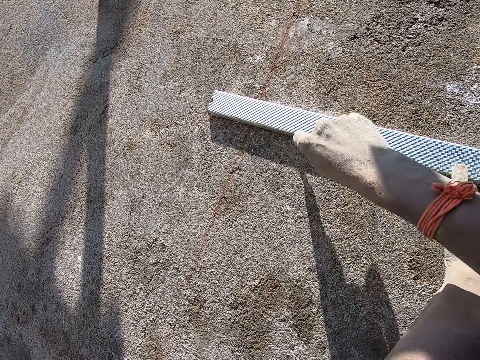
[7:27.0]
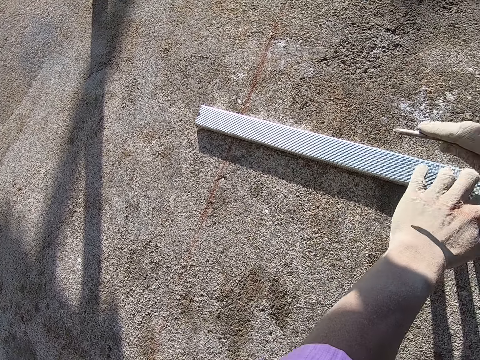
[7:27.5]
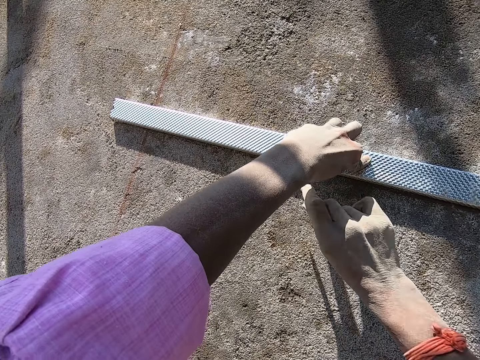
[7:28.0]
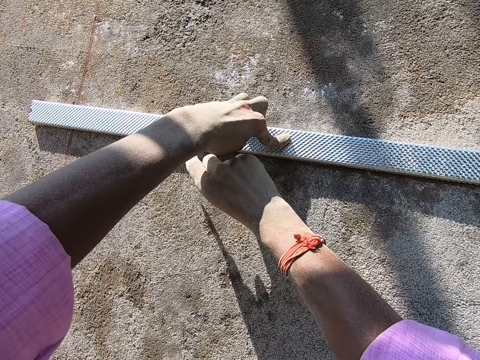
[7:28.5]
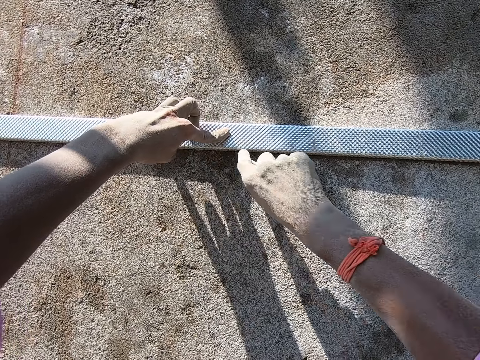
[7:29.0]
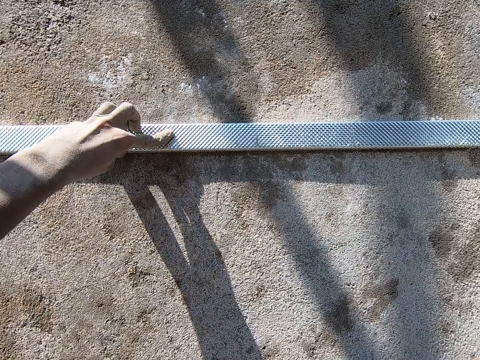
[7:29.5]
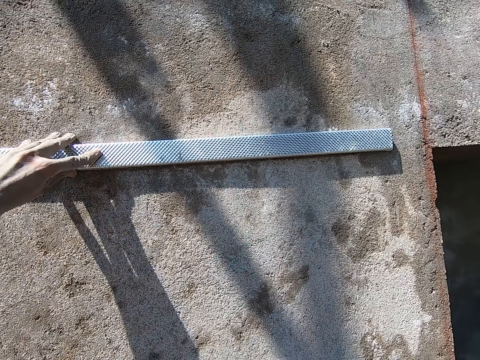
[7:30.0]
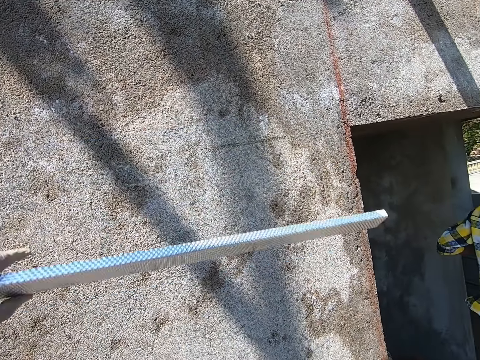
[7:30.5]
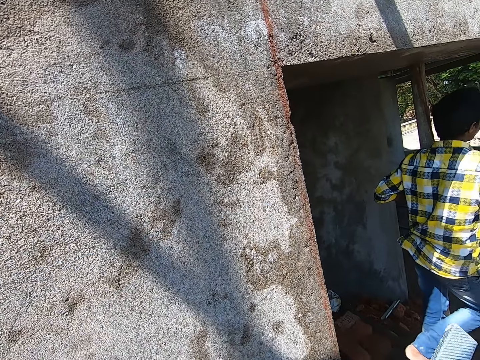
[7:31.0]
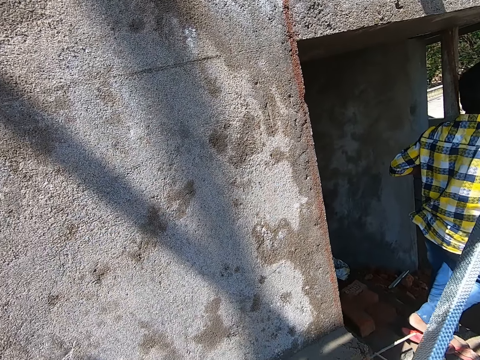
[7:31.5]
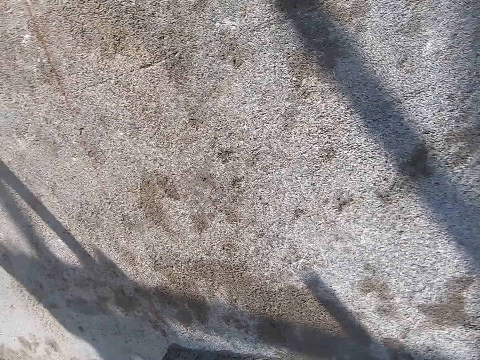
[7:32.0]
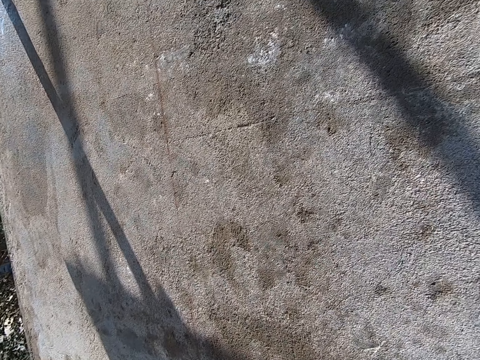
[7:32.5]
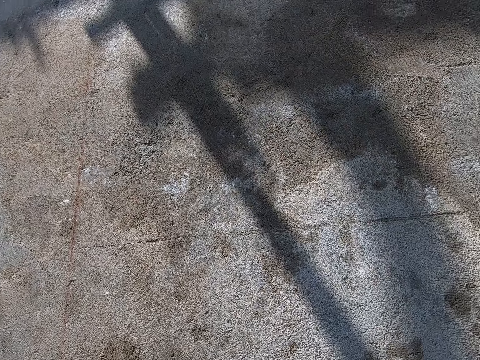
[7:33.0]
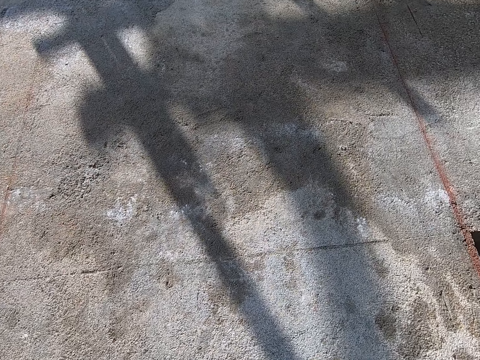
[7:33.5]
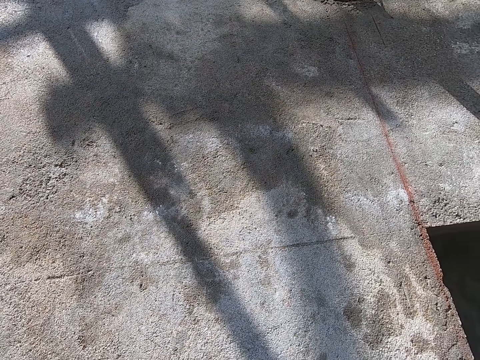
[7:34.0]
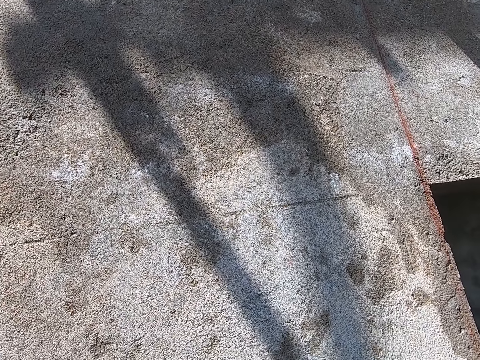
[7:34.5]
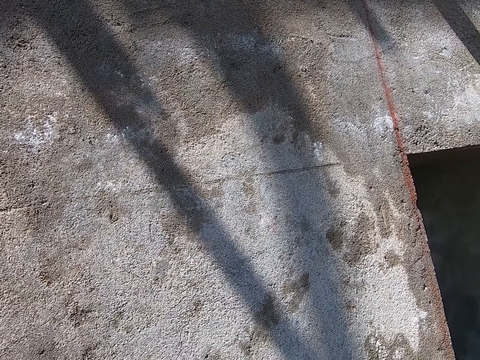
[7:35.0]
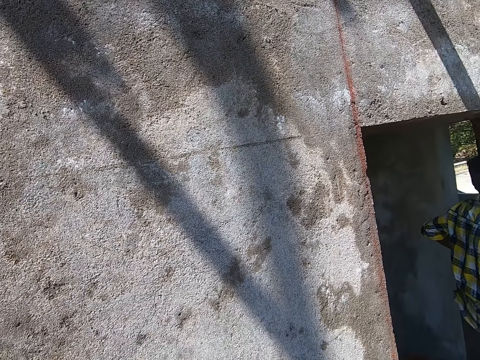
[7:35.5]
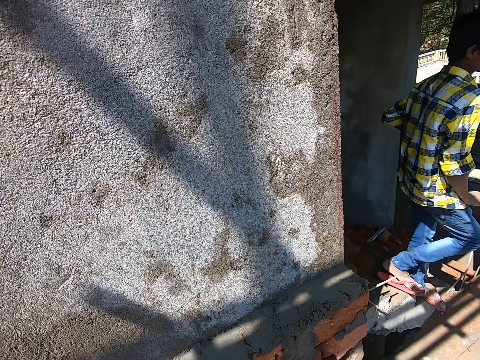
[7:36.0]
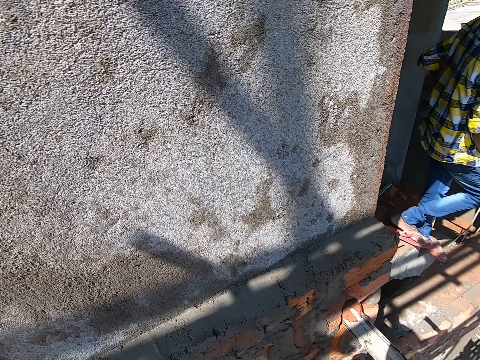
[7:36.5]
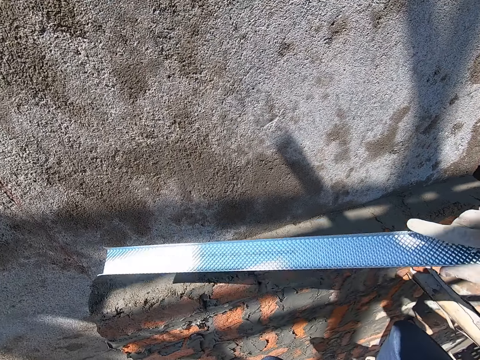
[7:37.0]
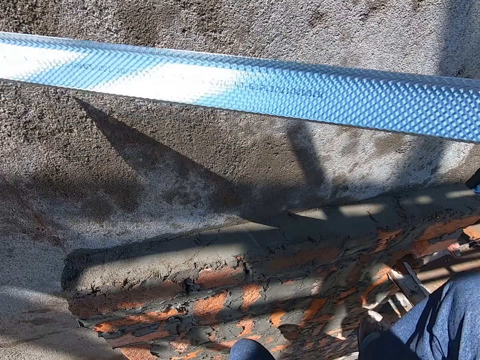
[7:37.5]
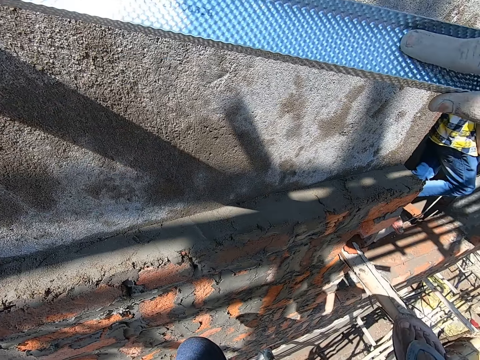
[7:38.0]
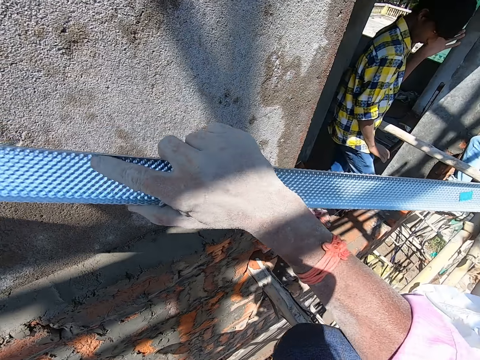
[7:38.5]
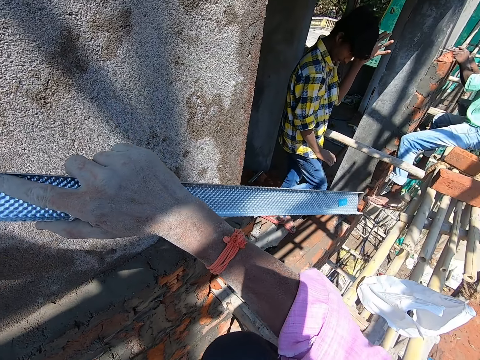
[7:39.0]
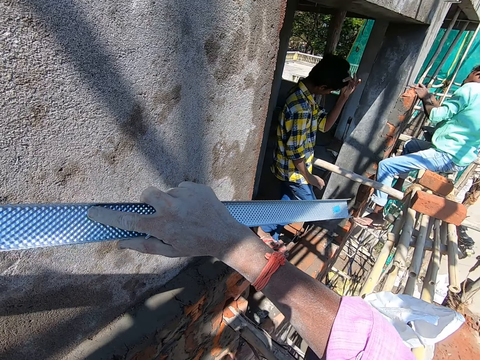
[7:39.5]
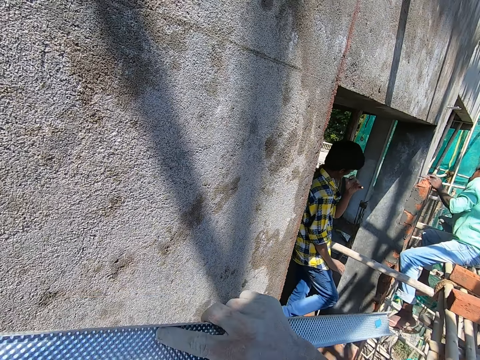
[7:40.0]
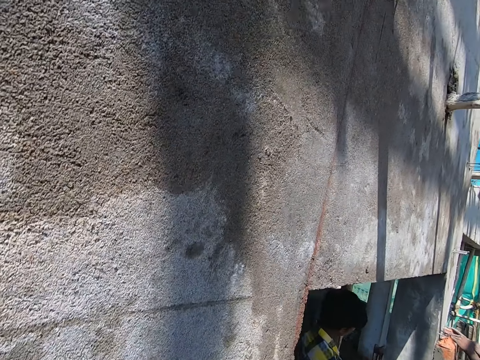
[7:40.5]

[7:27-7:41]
The camera wearer takes the metal plank off the wall with his left hand. He moves his body. He gets up on the scaffold.

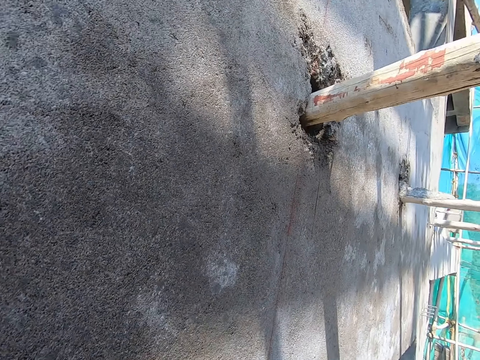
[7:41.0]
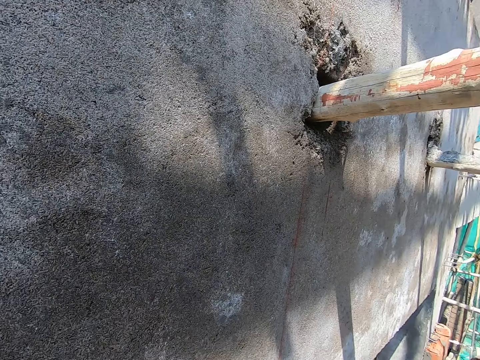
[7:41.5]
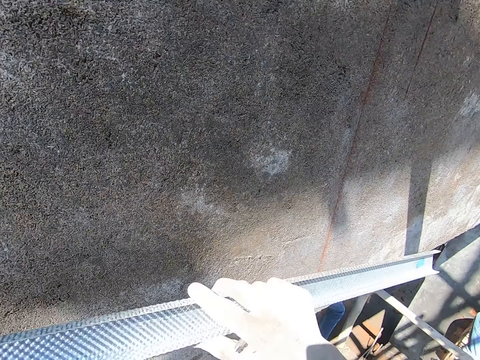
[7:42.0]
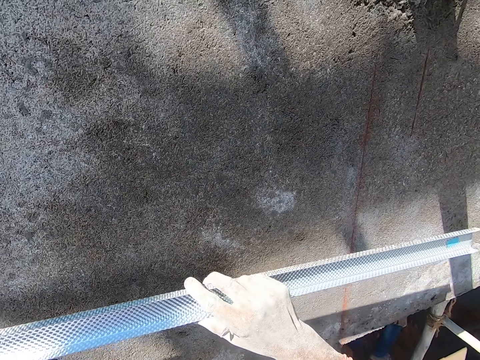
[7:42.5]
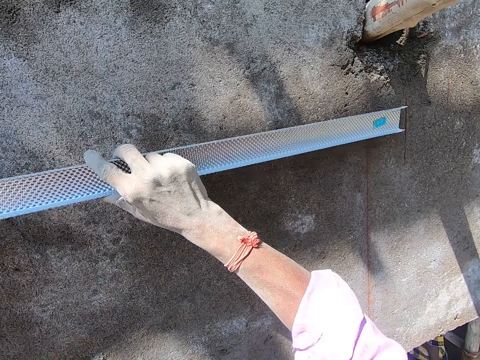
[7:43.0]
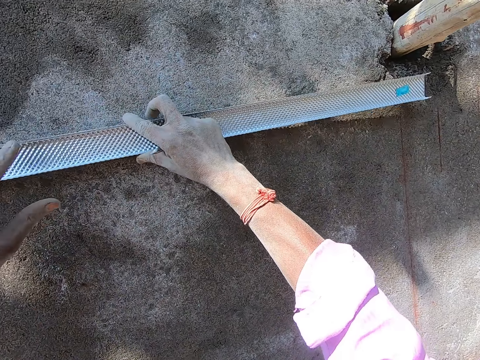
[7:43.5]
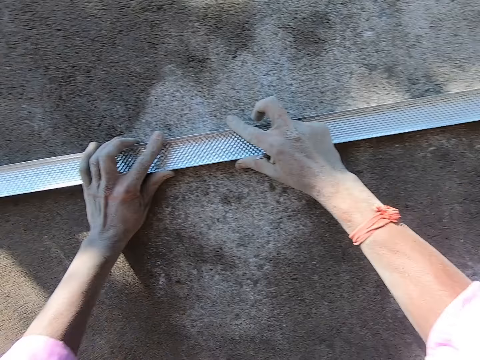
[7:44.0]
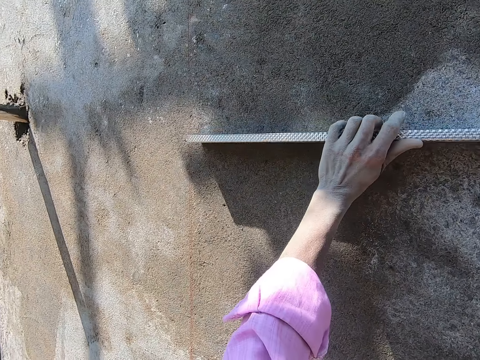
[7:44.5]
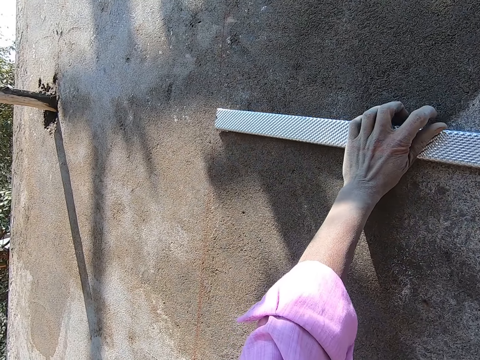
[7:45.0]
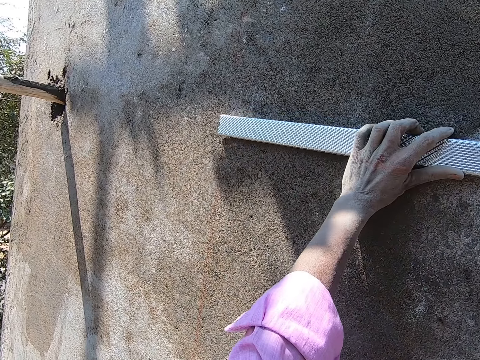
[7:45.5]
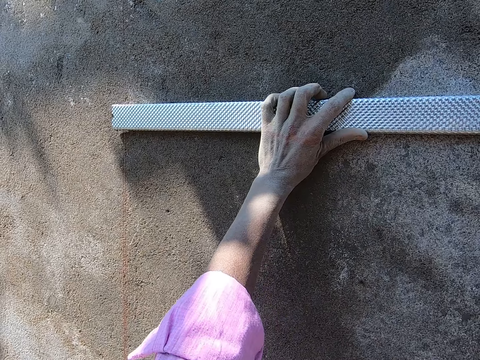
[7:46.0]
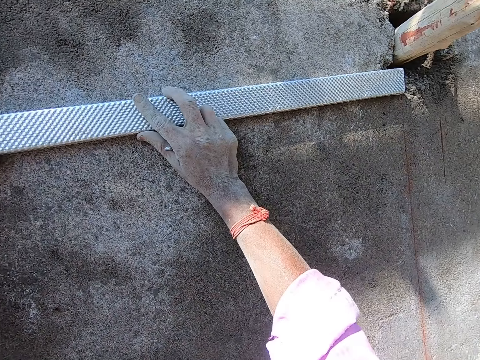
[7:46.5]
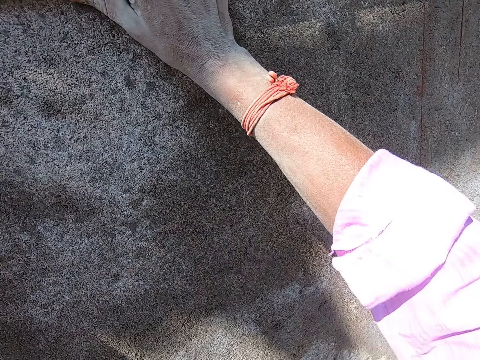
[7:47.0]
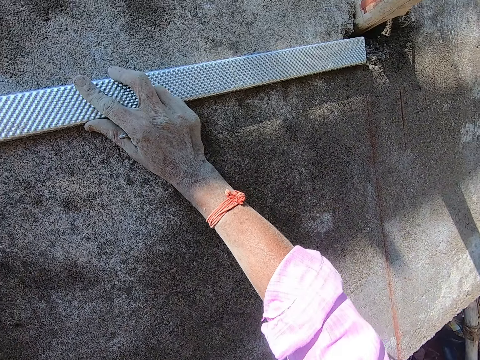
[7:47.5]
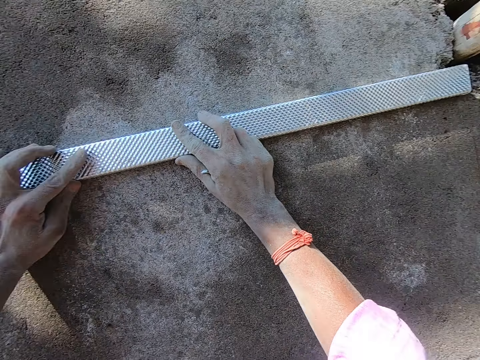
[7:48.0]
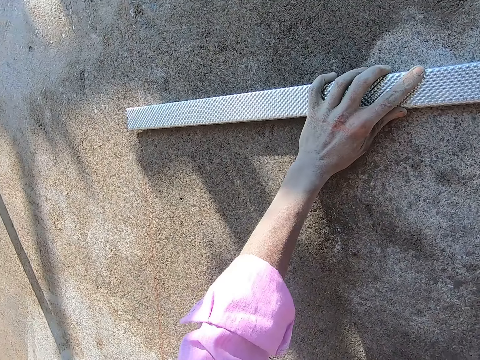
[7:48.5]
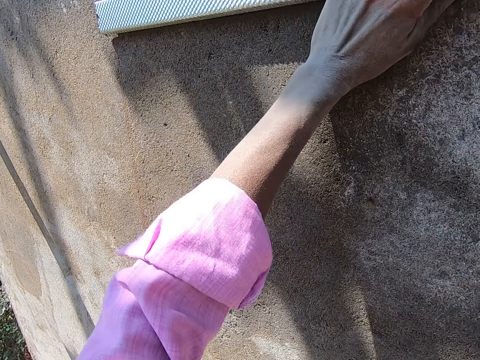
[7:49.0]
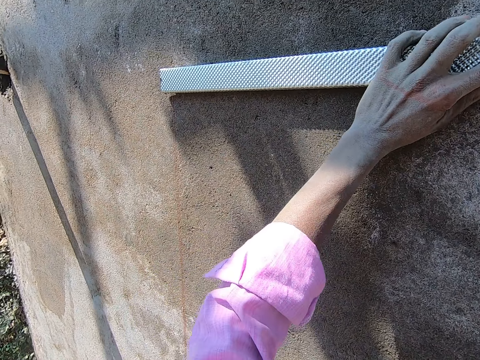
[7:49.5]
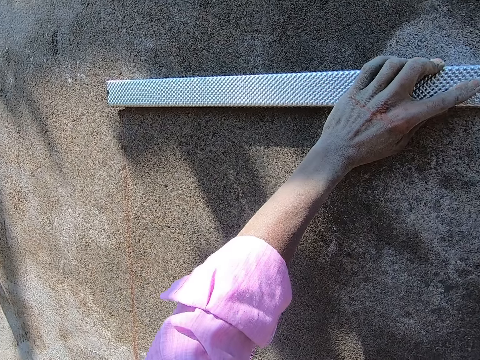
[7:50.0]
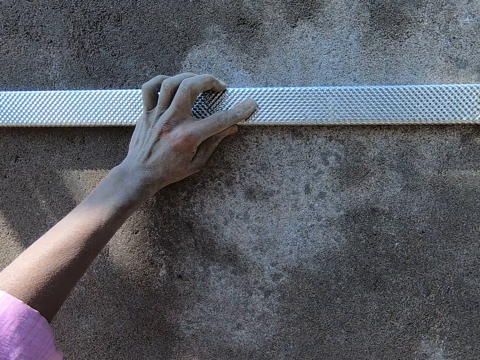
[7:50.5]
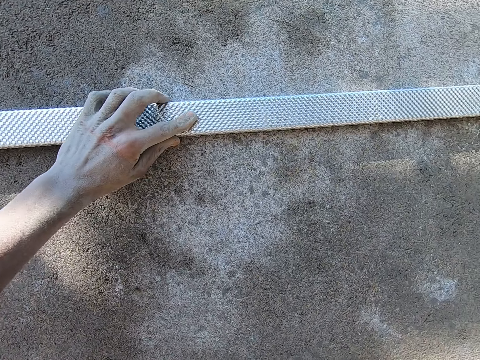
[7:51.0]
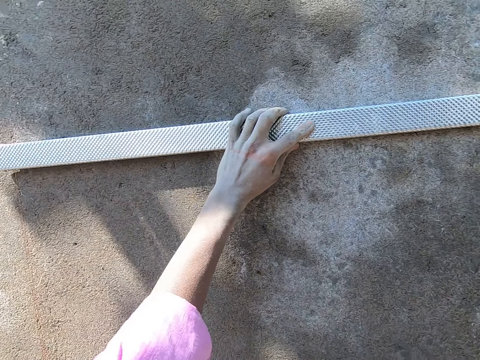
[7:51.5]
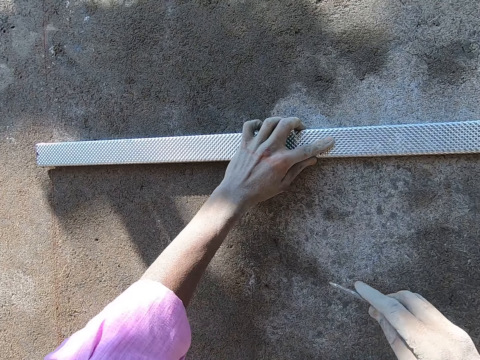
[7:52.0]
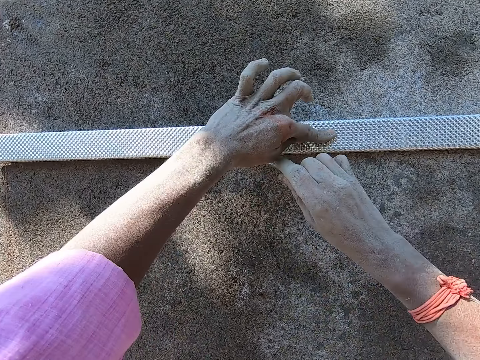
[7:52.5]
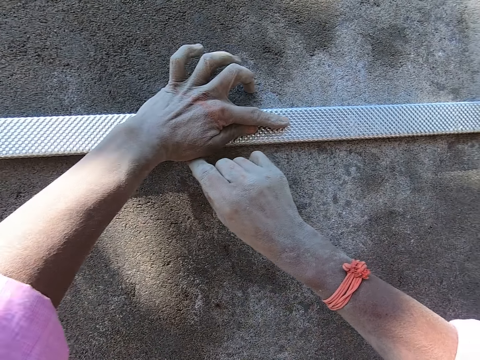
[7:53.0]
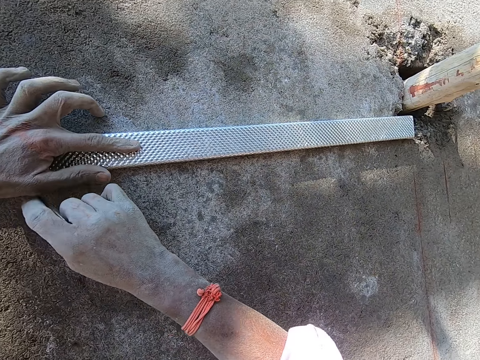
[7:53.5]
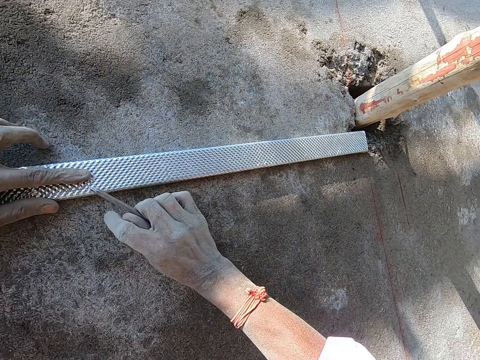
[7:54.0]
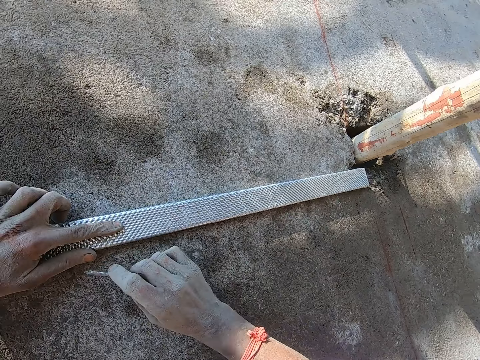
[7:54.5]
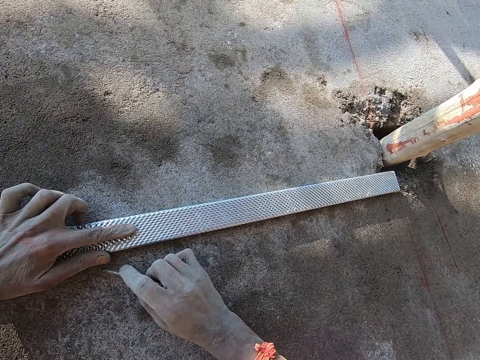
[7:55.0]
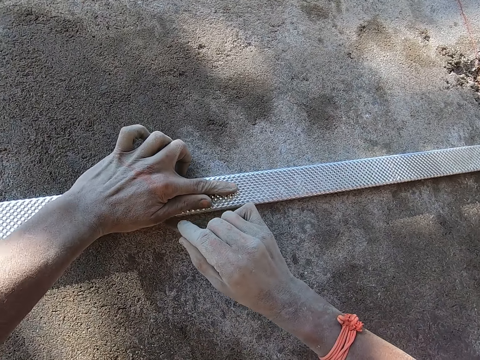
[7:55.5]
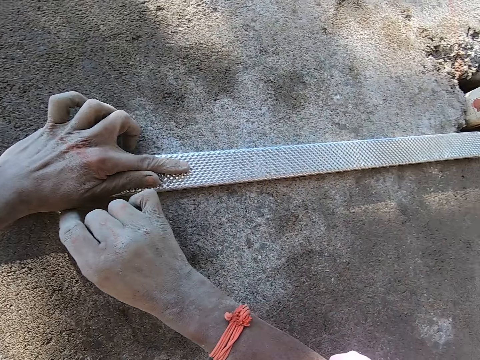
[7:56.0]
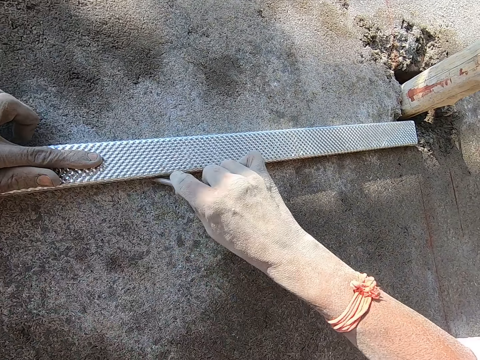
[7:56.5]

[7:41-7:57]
The camera wearer places the metal plank on the wall with his right hand. He holds the metal plank on the wall with both hands. He flips the metal plank on the wall with both hands. He marks the wall with the nail in his right hand.
